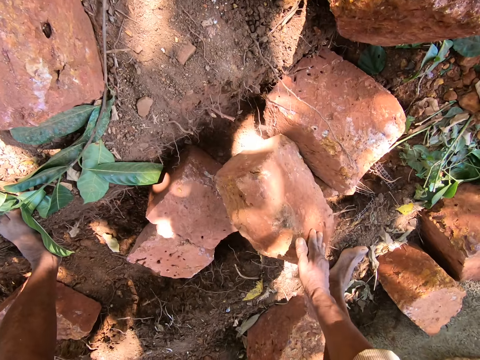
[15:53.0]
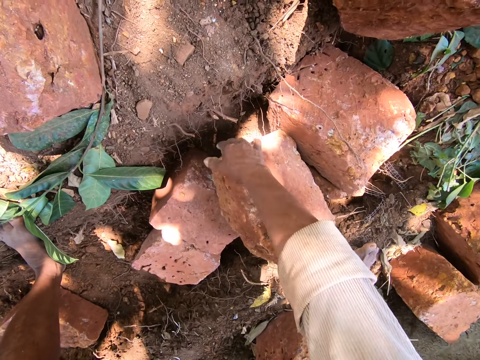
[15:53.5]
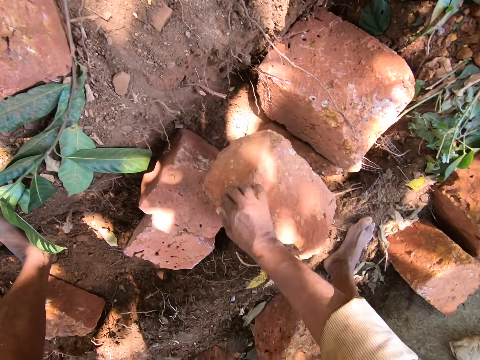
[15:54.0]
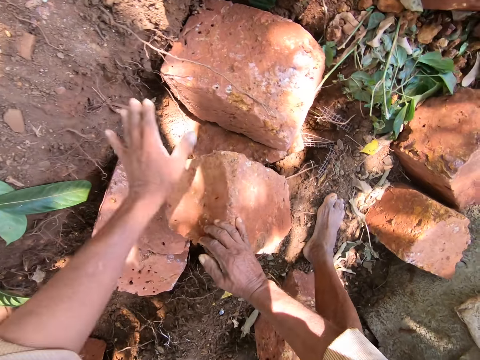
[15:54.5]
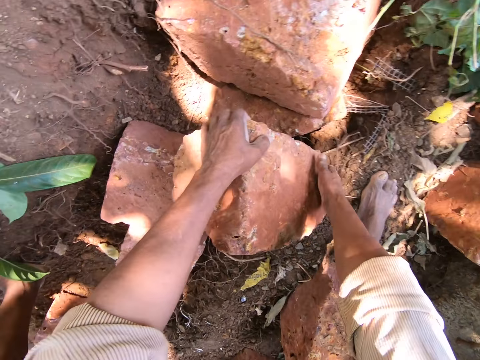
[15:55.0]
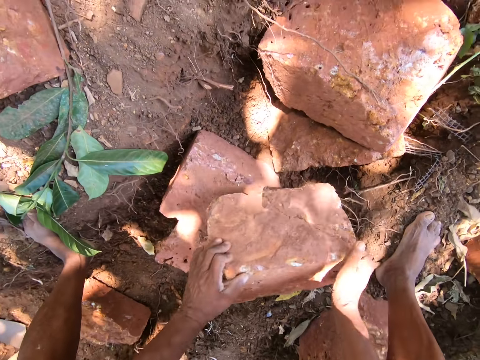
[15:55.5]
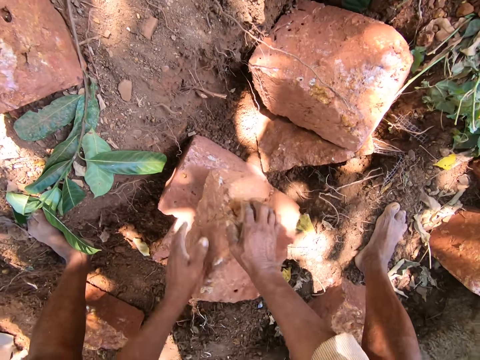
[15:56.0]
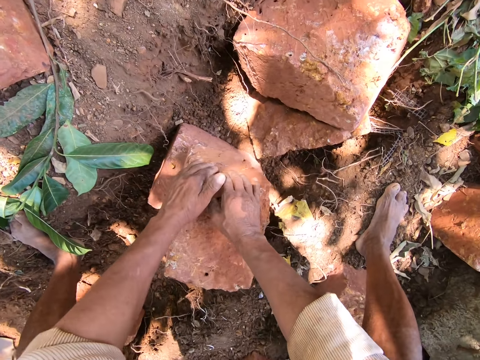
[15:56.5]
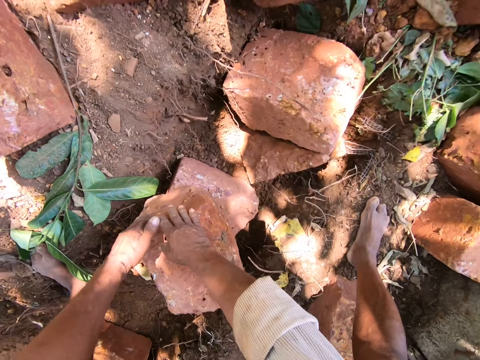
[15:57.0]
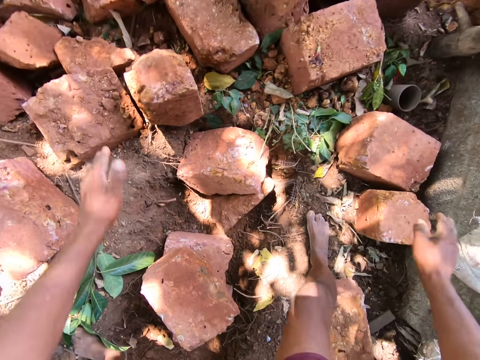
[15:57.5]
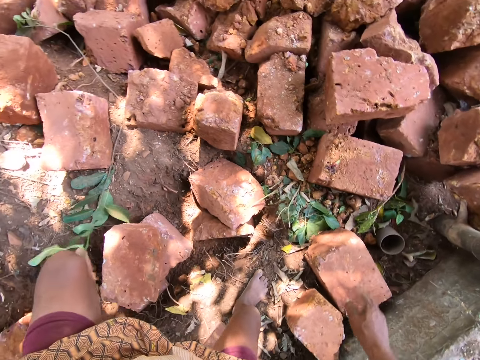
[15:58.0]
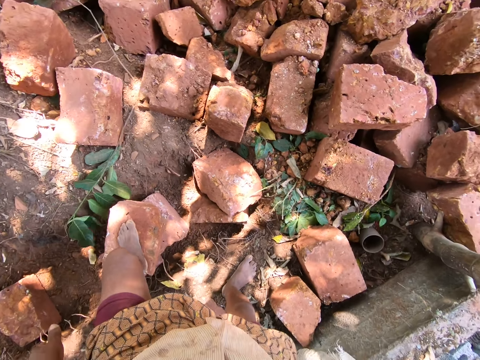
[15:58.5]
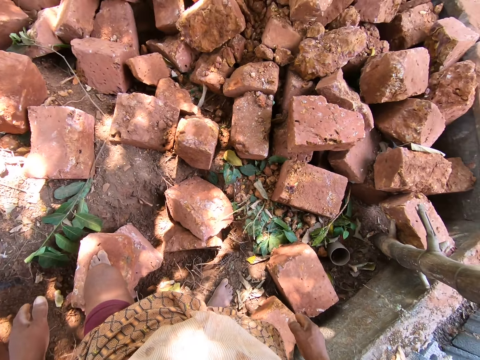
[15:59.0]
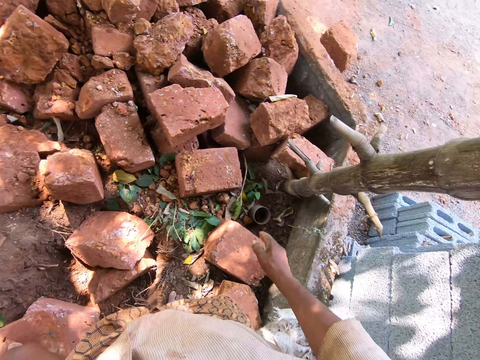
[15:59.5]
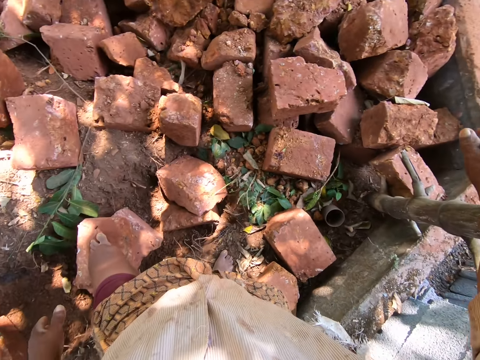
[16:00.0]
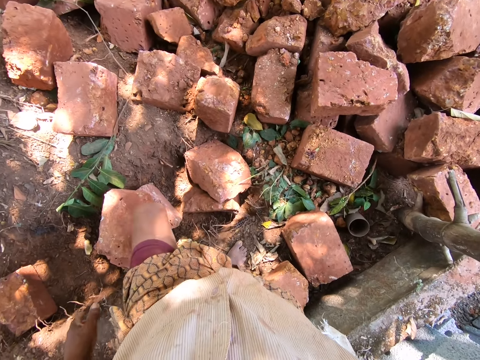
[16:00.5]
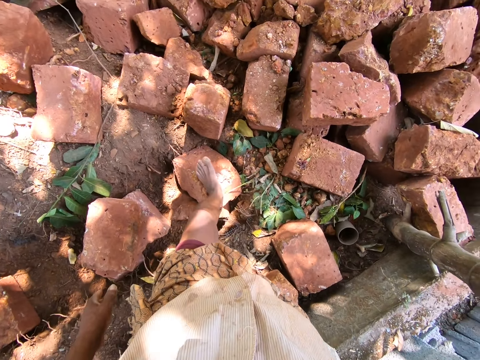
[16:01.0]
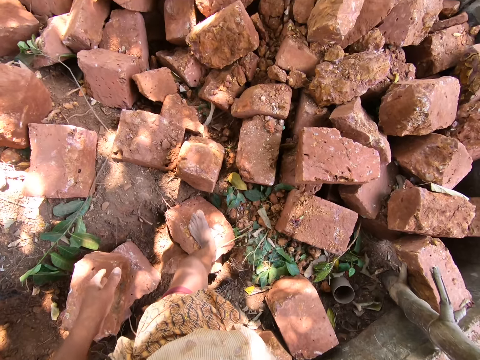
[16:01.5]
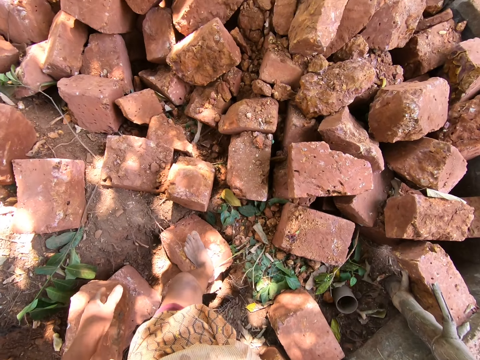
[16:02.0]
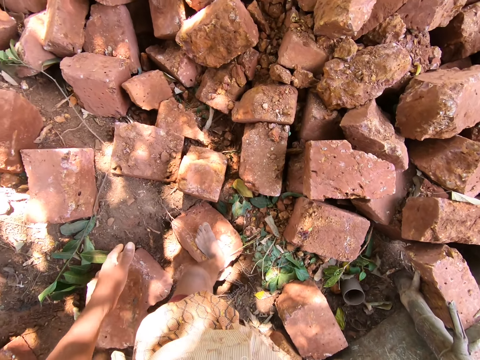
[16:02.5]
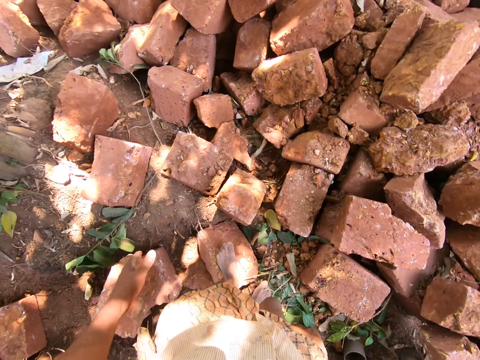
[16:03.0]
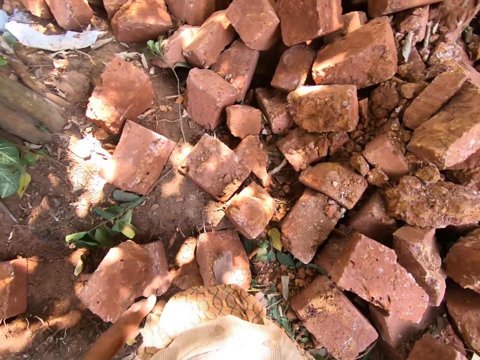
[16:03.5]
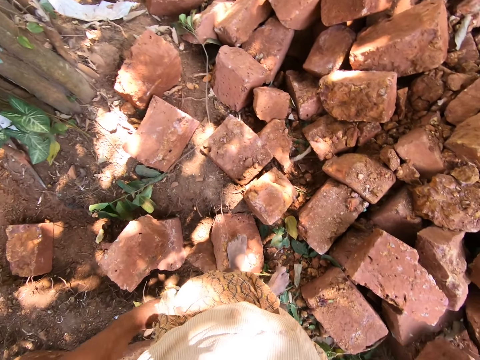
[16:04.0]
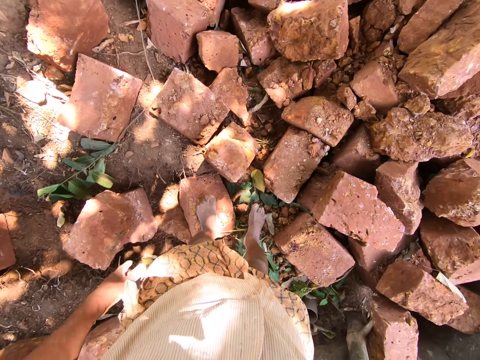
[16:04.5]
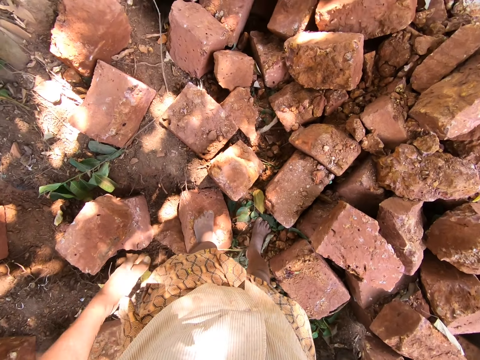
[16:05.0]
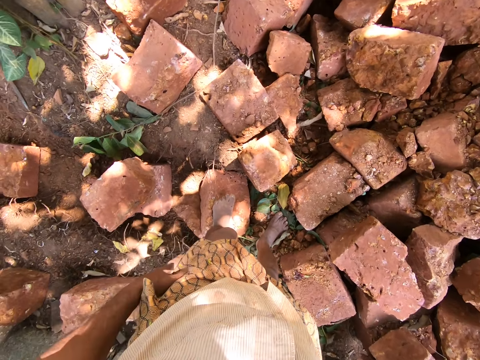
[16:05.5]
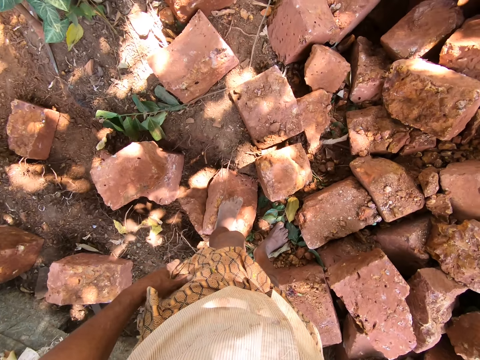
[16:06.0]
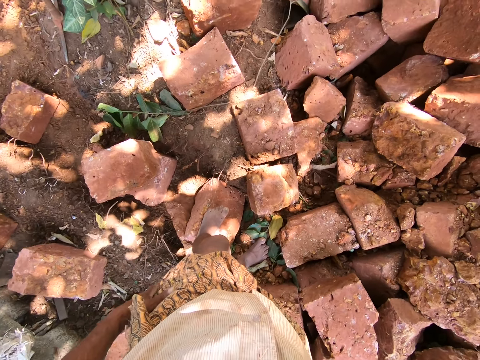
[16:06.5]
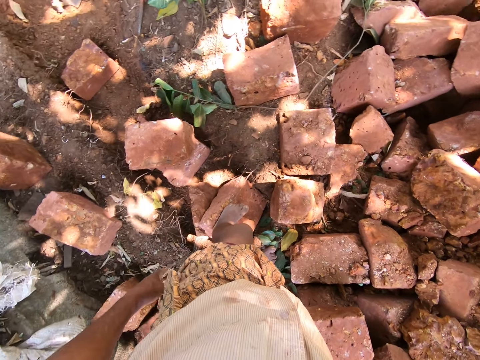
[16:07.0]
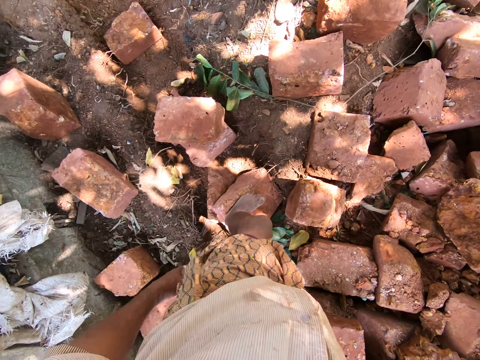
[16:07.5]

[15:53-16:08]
The camera wearer moves the rock on the floor with both hands. He looks around the construction site. He holds a bamboo stick in the floor with his right hand.

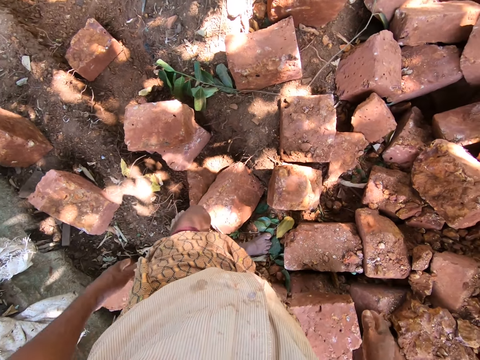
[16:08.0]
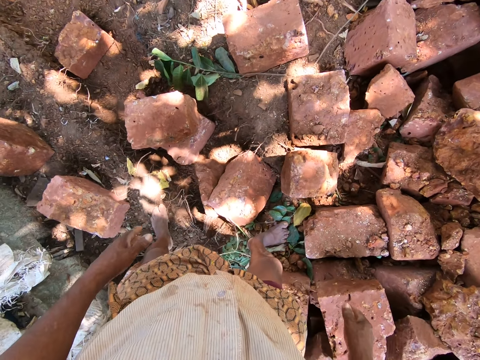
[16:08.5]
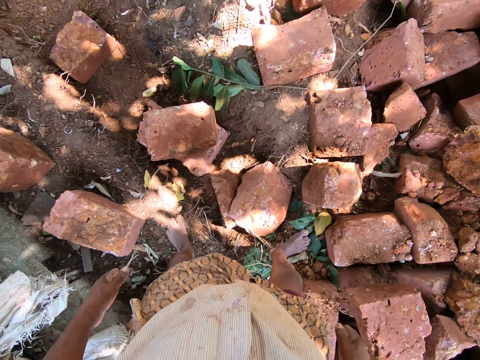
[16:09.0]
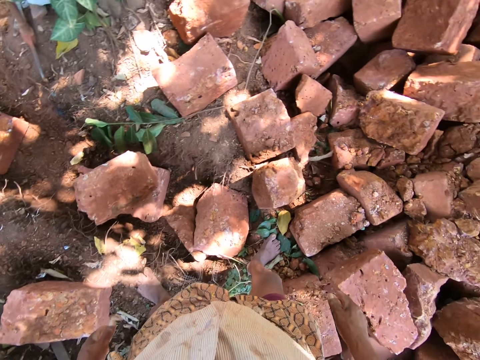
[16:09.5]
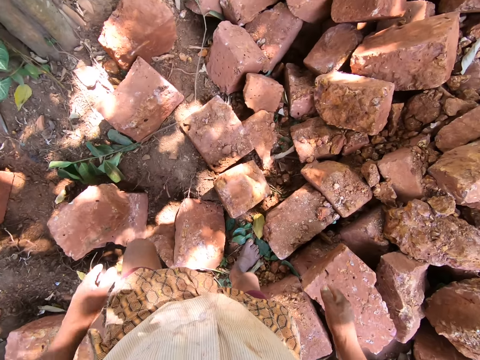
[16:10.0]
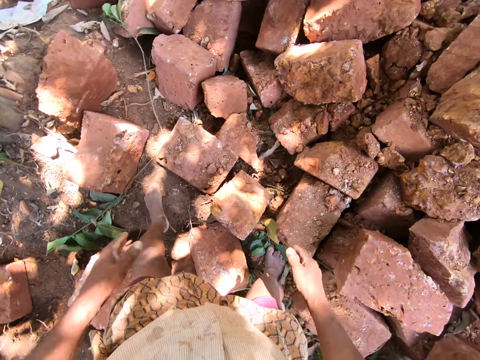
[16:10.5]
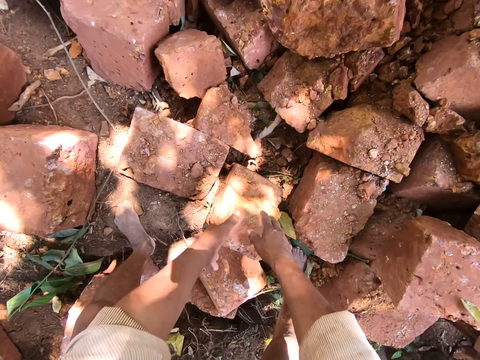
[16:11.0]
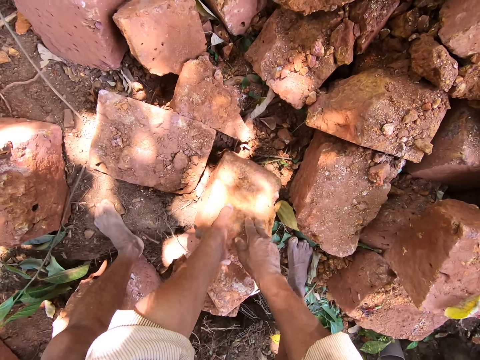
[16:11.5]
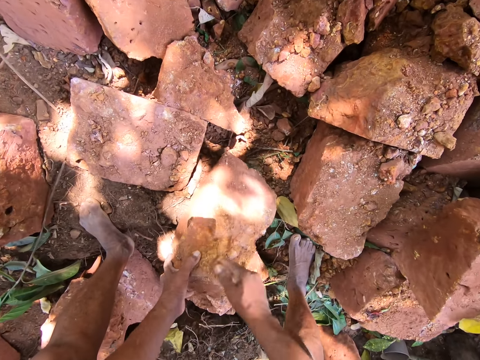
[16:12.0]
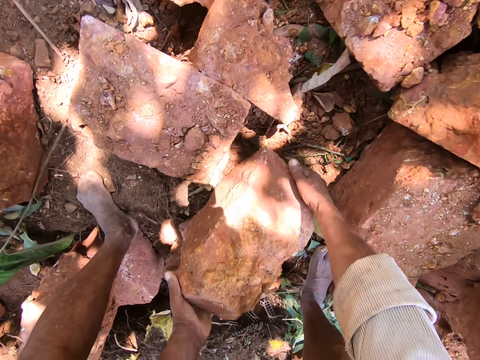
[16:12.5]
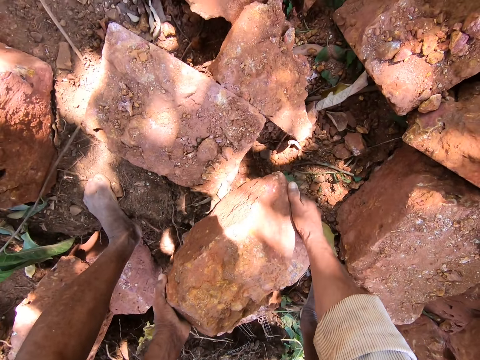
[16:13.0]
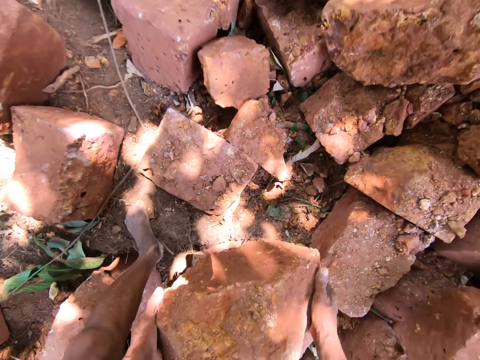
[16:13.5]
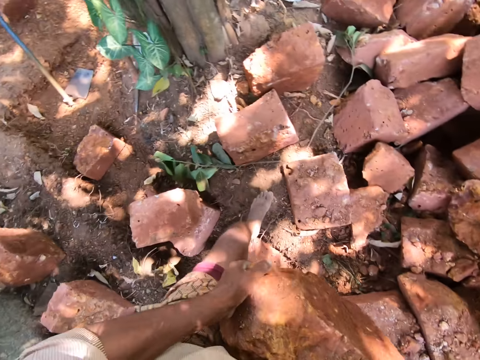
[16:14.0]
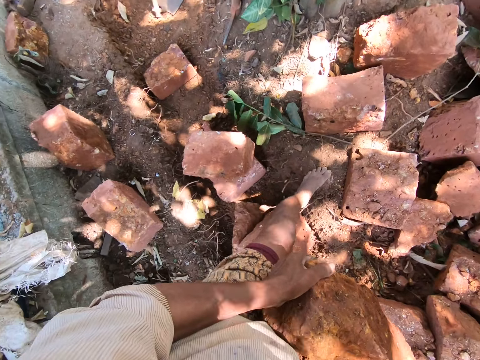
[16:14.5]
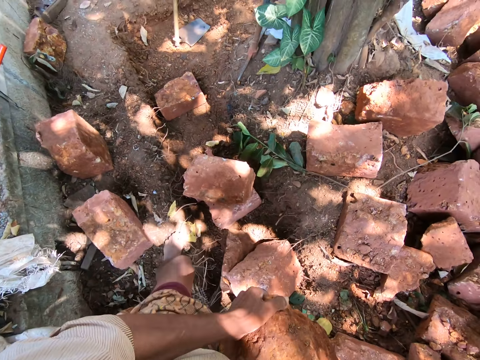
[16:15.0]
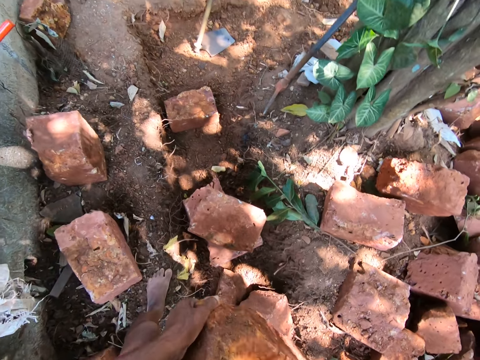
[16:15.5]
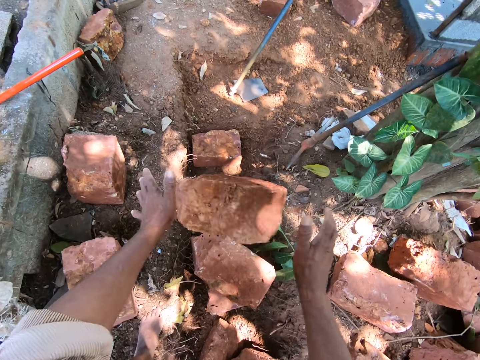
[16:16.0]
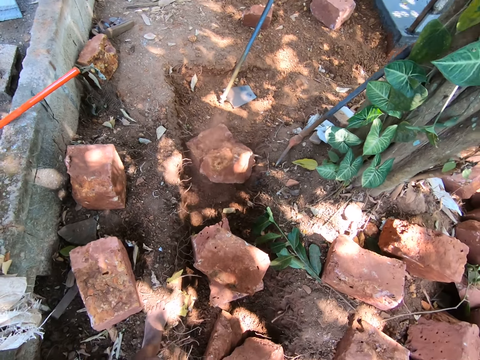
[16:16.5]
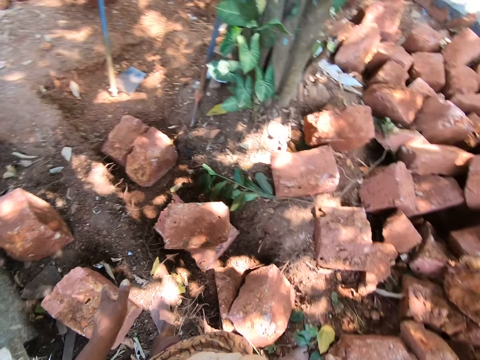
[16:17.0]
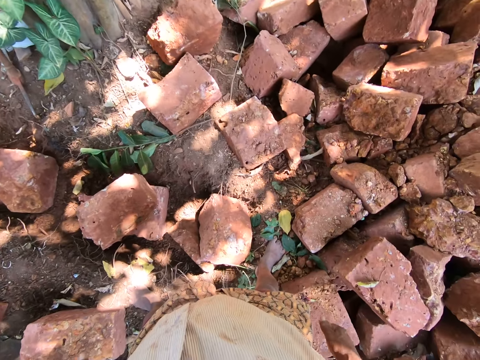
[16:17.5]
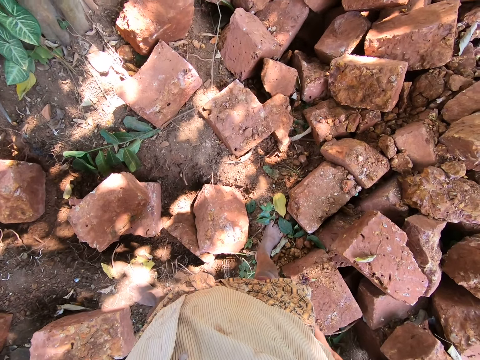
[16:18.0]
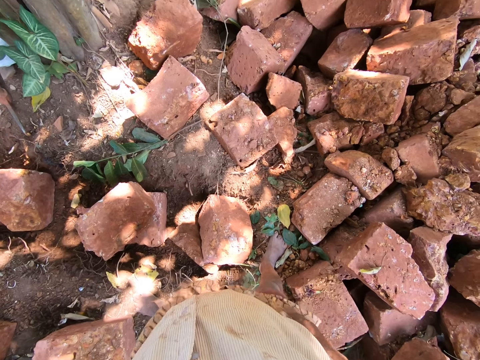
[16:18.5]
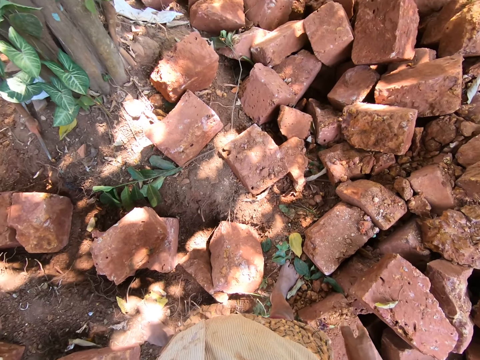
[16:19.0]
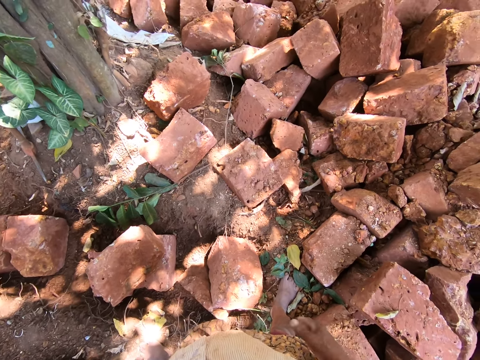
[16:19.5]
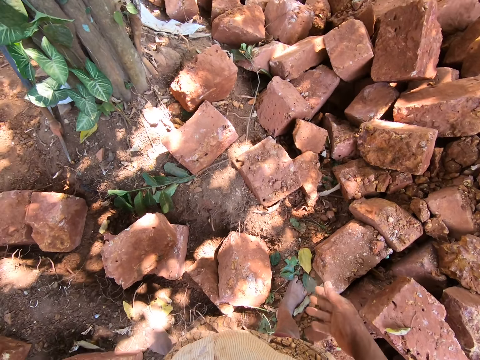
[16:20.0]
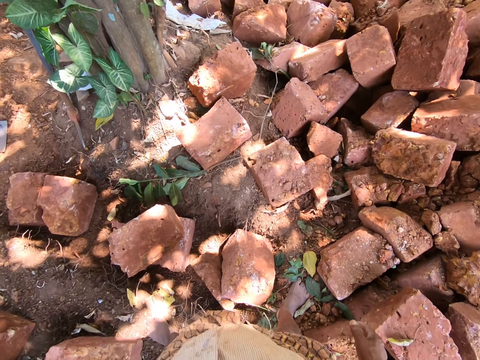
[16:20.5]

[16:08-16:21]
The camera wearer moves a rock on the floor with both hands. He picks up the rock from the floor with both hands. He throws the rock on the floor with both hands. He looks around the construction site. He cleans both hands on his wrapper.
